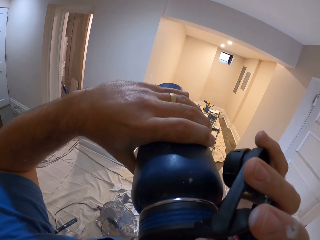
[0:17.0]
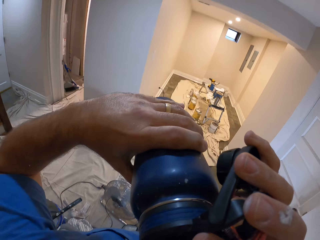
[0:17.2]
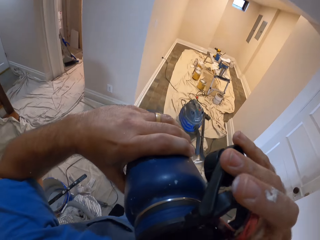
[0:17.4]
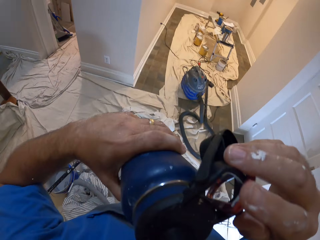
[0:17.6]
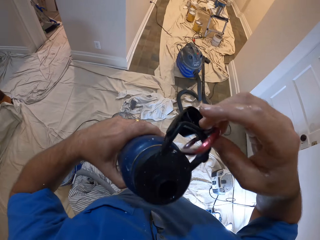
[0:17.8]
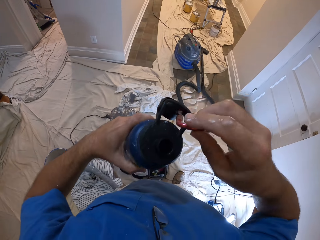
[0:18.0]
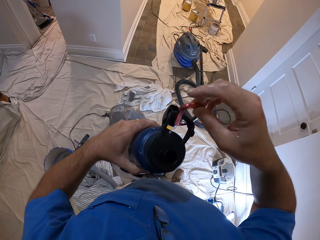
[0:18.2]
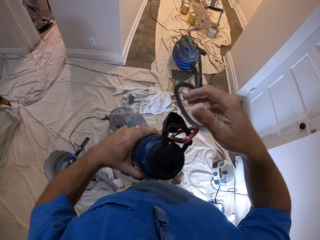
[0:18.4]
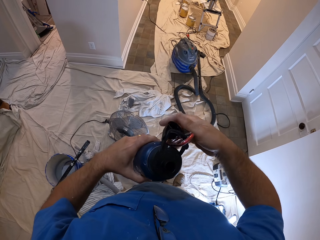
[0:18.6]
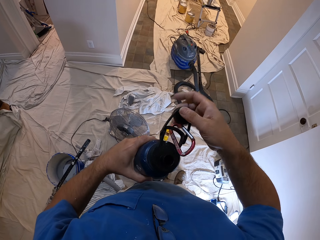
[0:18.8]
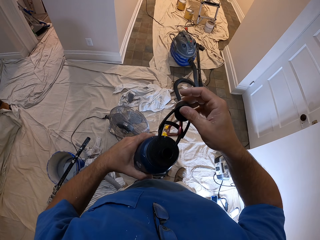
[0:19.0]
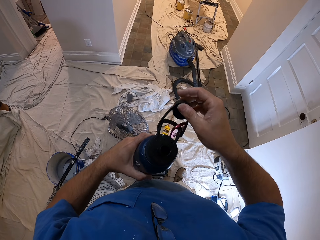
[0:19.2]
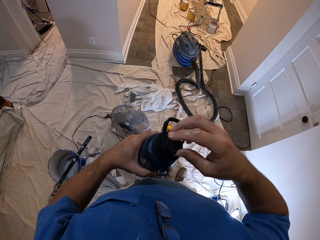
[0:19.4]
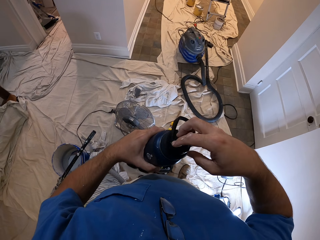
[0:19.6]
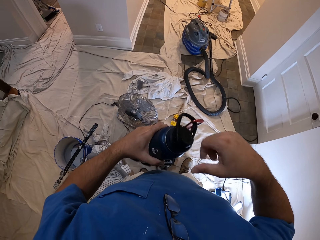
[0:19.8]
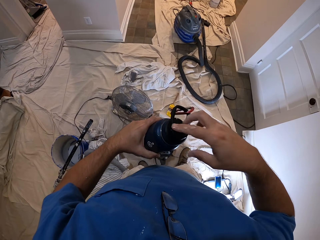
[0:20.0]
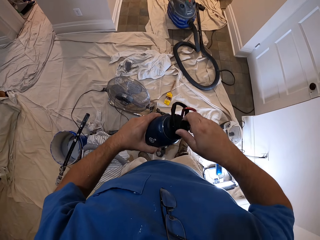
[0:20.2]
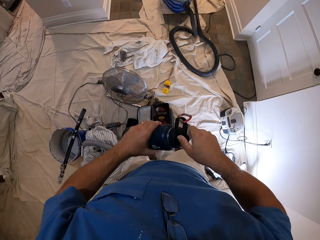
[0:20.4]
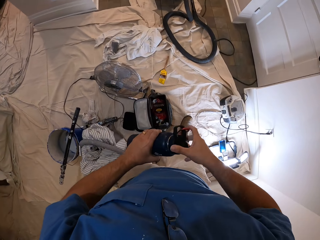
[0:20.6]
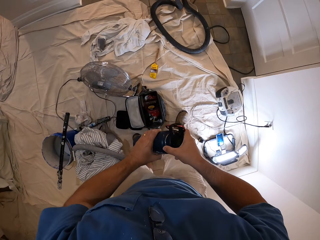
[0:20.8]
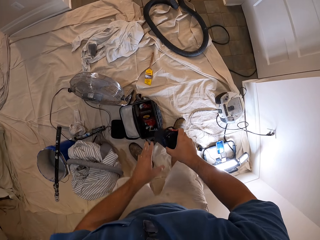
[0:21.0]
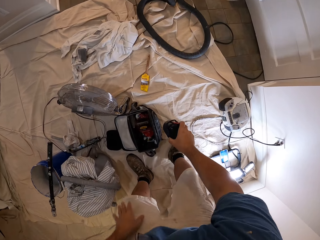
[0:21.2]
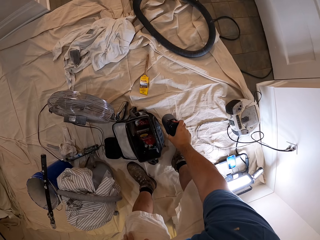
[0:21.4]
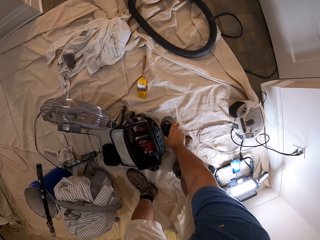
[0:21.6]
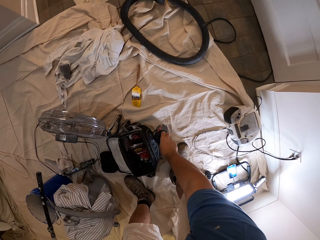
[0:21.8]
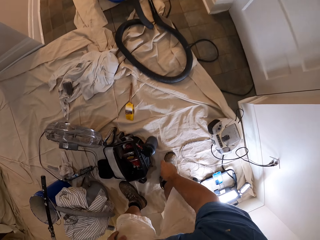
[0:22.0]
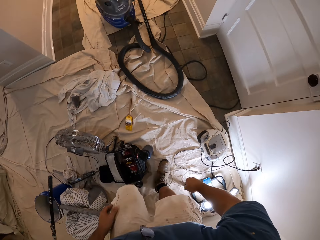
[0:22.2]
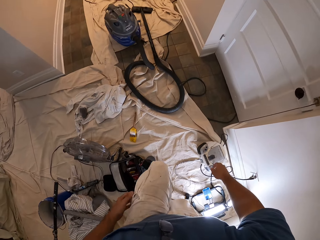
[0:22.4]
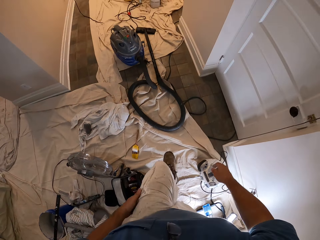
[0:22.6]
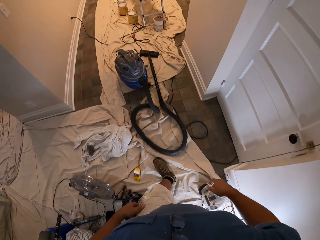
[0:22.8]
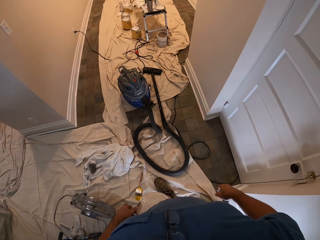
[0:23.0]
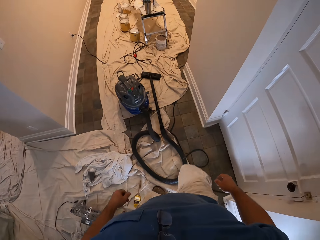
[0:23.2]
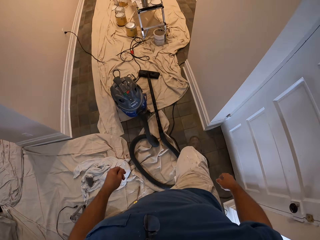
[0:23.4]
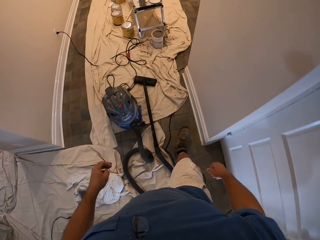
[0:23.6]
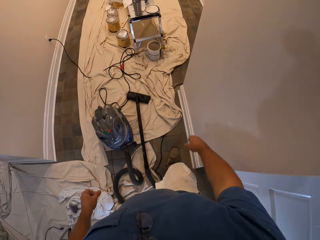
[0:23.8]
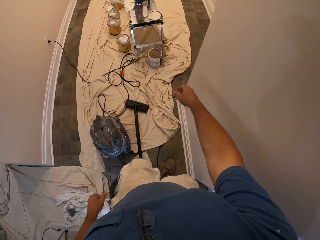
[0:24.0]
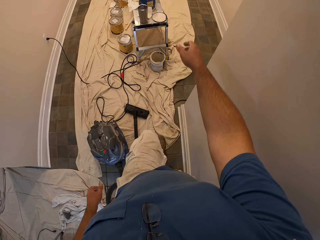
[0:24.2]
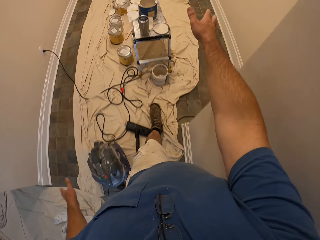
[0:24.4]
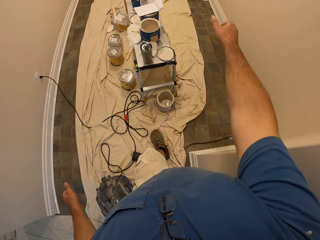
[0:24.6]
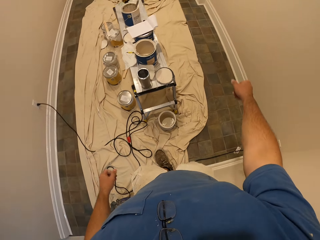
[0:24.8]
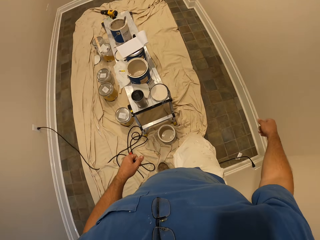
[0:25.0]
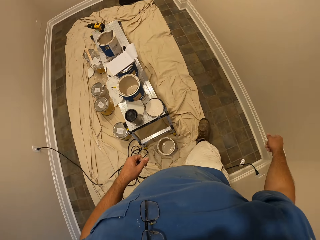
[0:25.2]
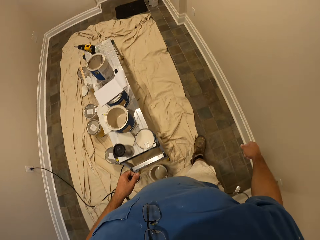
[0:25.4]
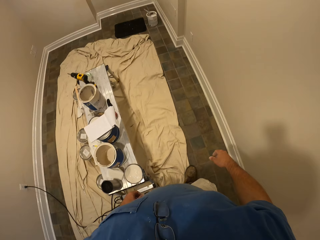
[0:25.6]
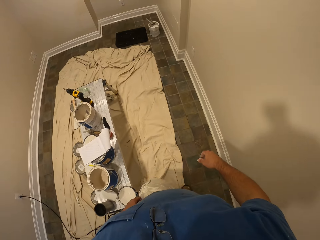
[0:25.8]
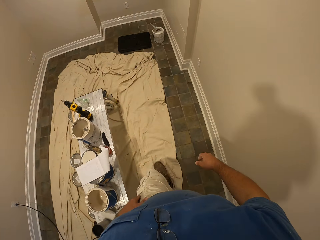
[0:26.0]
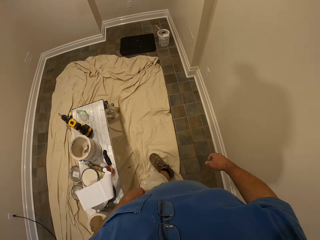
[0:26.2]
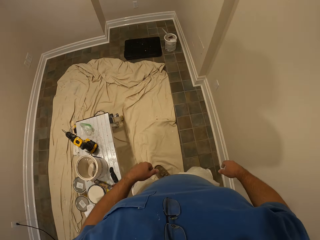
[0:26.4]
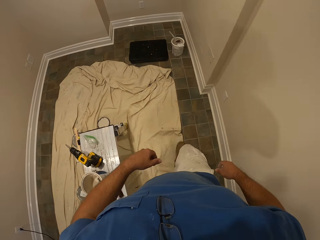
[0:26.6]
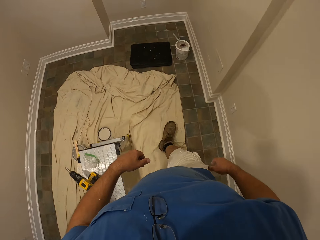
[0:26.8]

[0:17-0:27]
The camera wearer picks up the bottle and drinks. They close the water bottle, put the water bottle on the floor and walk towards the wall of the room.

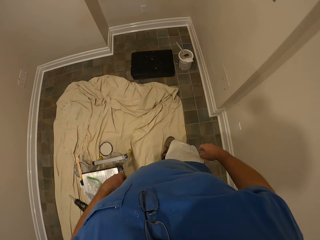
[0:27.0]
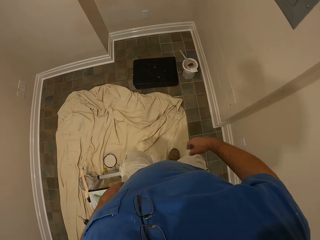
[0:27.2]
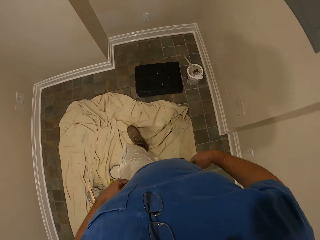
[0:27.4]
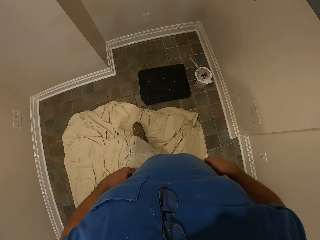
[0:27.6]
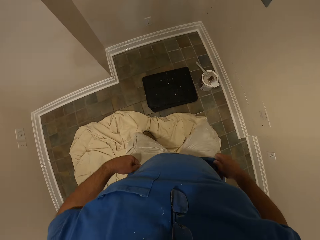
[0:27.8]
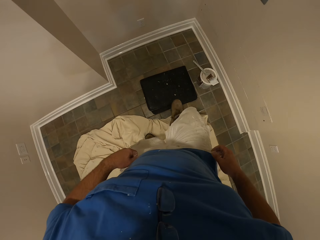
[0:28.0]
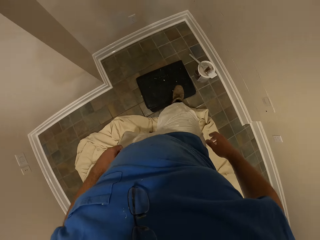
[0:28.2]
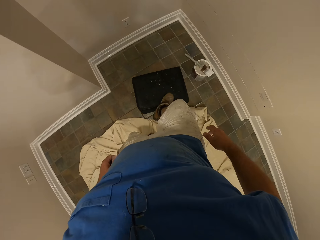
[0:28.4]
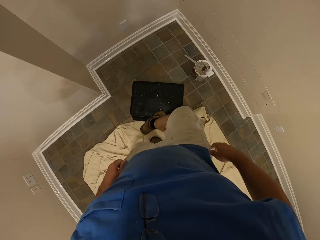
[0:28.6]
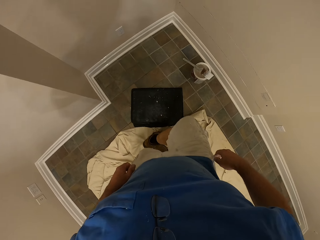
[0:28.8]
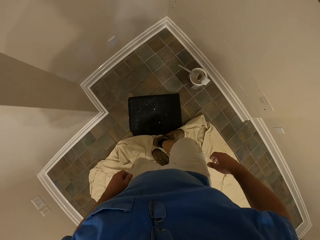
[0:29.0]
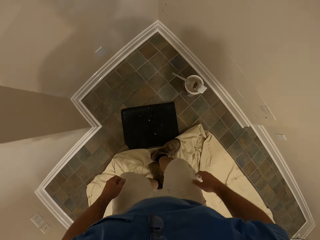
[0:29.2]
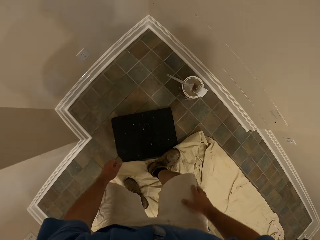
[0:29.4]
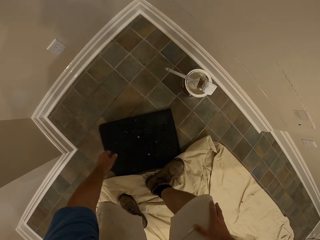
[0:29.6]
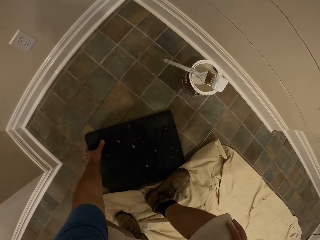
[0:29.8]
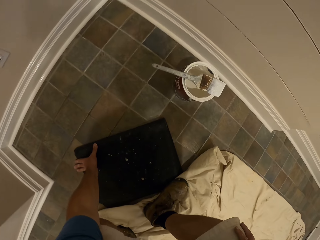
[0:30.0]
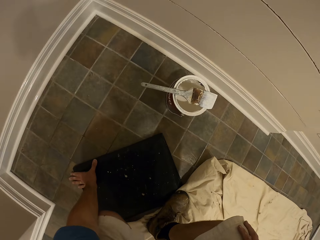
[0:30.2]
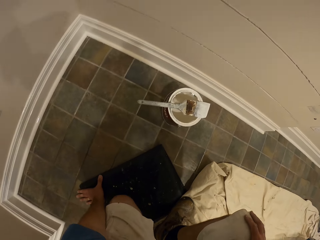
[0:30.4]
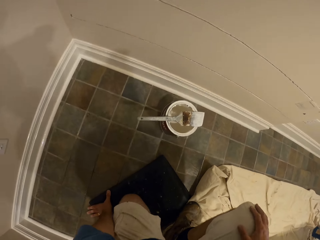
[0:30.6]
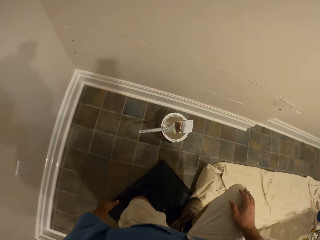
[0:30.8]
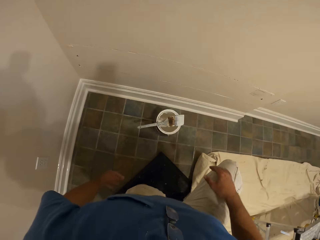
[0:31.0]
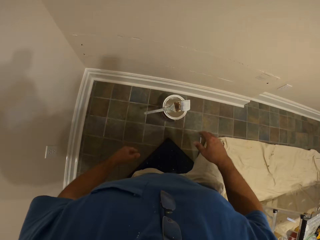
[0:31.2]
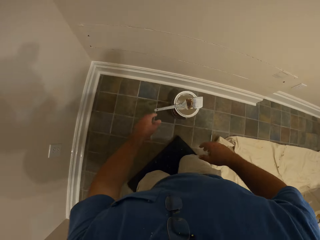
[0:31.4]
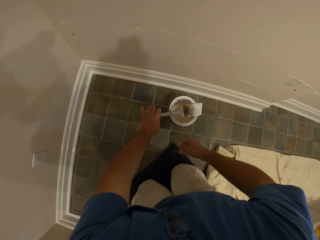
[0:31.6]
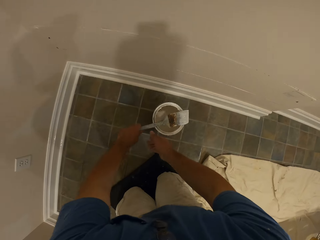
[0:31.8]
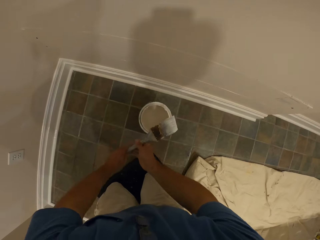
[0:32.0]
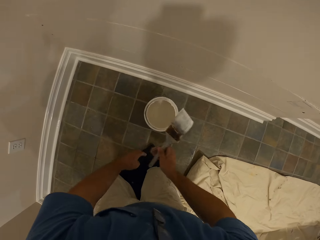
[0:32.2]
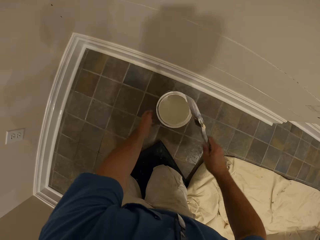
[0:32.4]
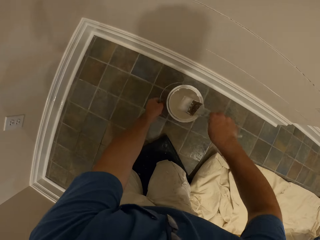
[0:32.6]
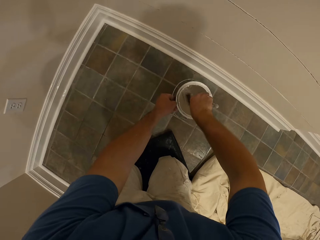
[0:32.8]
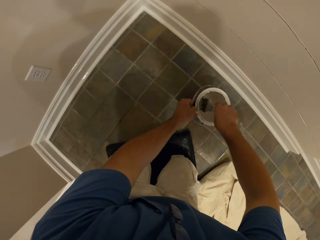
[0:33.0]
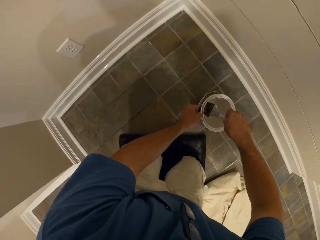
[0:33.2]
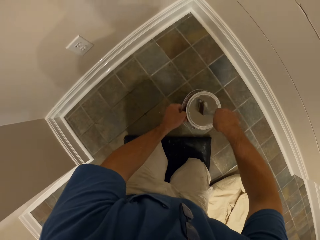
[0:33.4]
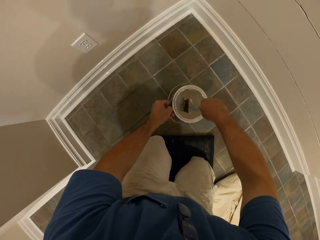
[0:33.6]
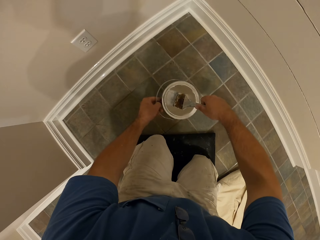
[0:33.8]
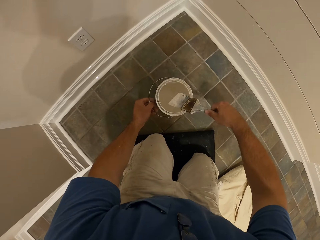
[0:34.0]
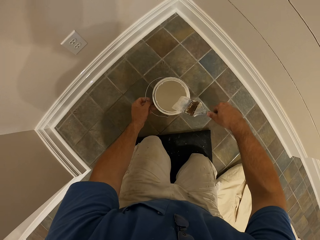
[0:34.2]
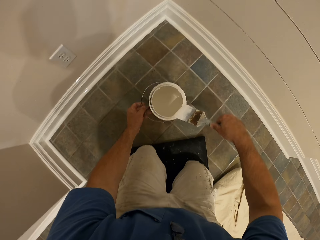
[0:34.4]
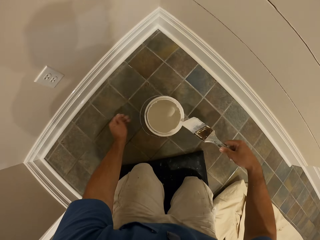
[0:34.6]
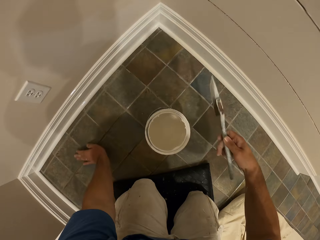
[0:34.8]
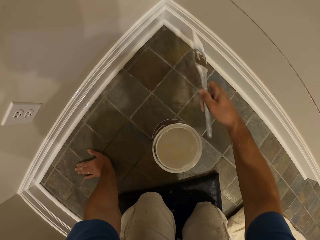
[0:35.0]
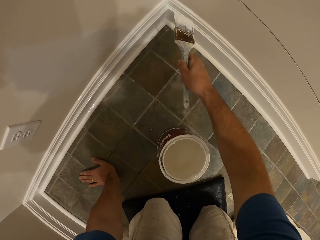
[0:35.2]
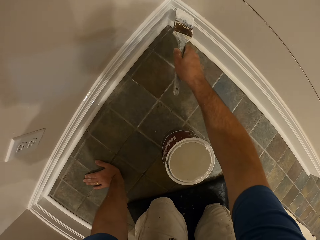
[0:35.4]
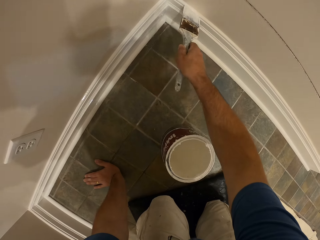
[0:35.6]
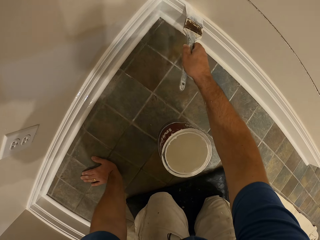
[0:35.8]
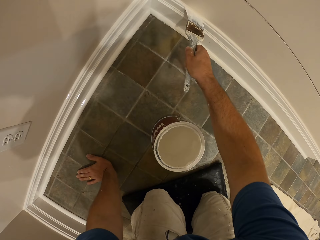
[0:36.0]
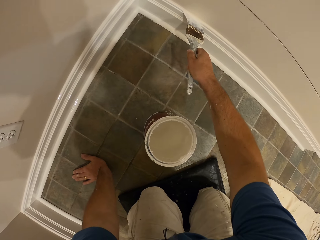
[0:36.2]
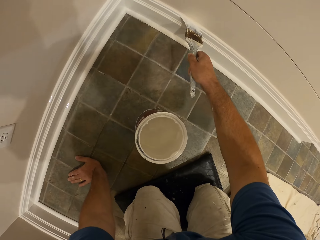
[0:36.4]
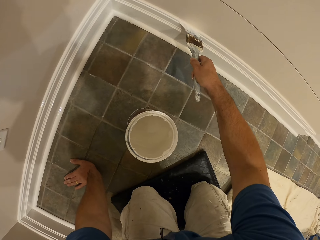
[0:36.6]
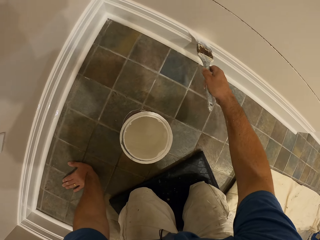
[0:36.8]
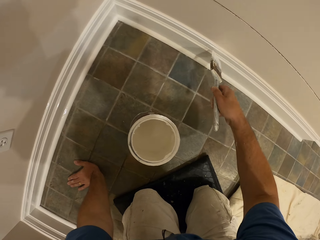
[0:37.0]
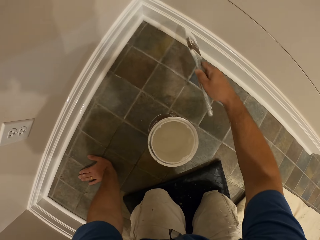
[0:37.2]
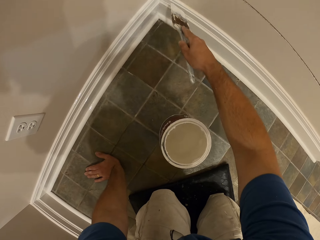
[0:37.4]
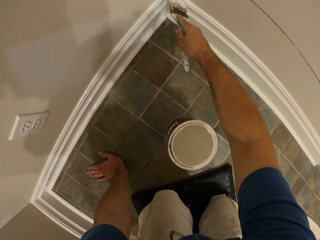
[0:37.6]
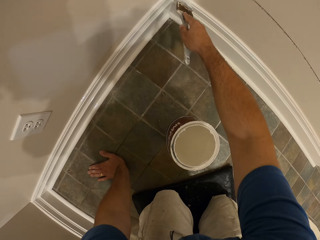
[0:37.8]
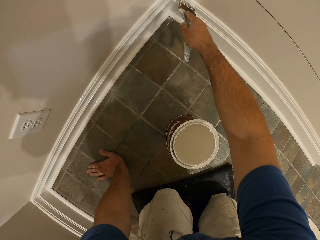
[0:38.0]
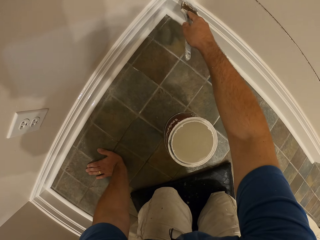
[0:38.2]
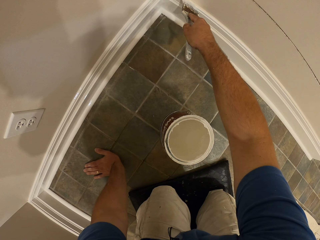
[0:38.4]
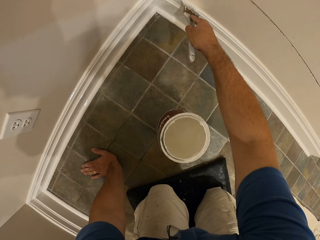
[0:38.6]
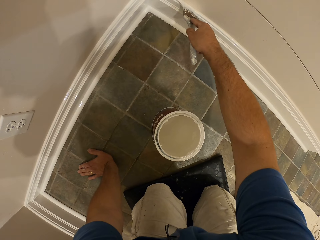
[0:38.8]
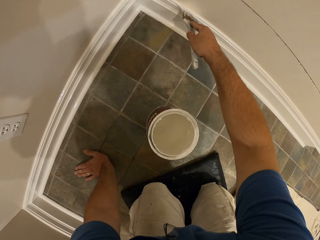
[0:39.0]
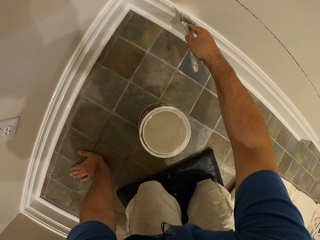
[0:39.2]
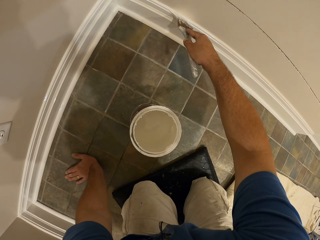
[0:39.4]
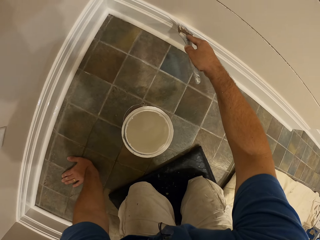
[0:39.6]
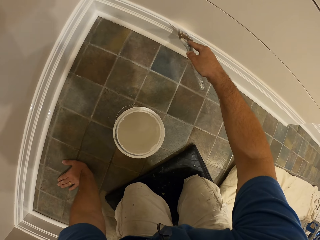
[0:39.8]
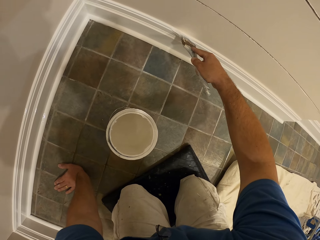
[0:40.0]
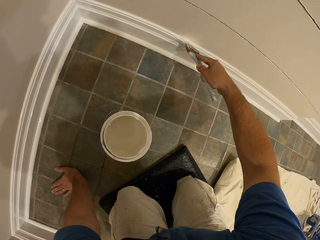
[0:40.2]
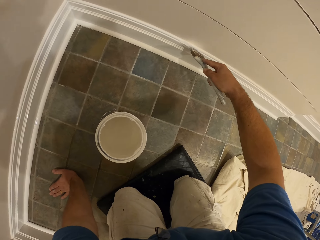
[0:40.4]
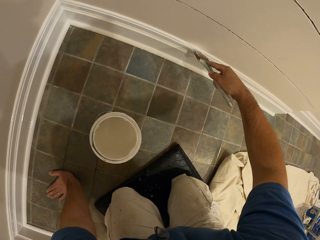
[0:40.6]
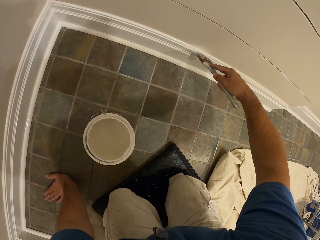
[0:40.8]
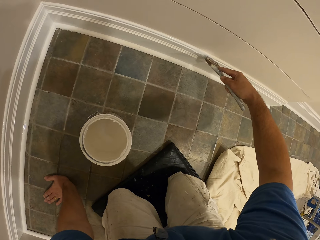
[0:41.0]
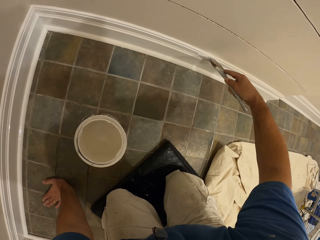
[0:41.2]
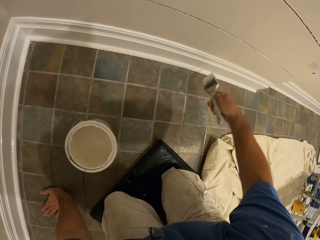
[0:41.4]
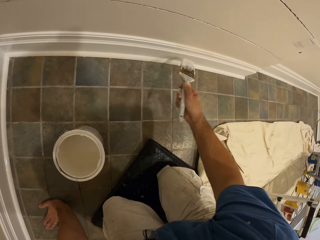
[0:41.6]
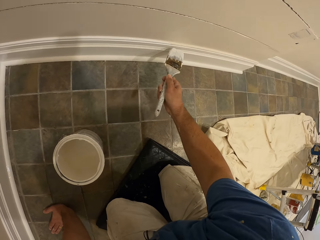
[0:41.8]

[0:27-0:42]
The camera wearer moves around the room. He adjusts the foot mats with his leg. He kneels on the foot mat. He dips the paint brush into the paint container. He drops the brush on the bucket as he paints. He paints the wall of the room. He puts his hand down on the floor as he paints.
